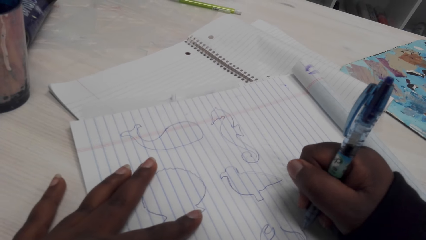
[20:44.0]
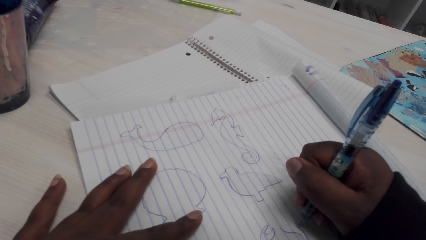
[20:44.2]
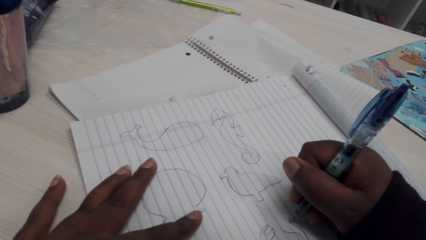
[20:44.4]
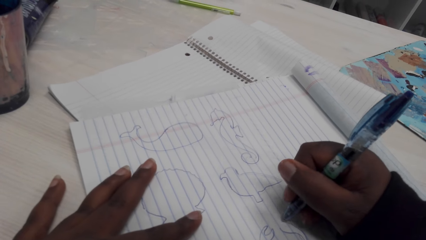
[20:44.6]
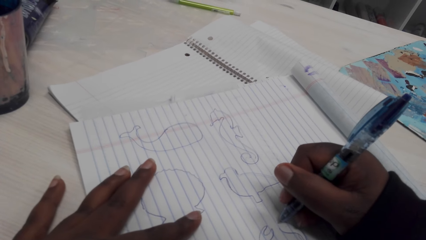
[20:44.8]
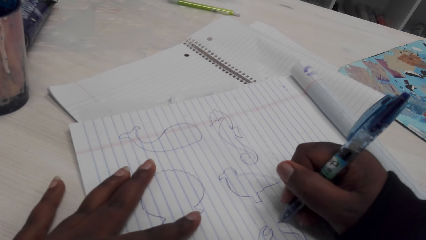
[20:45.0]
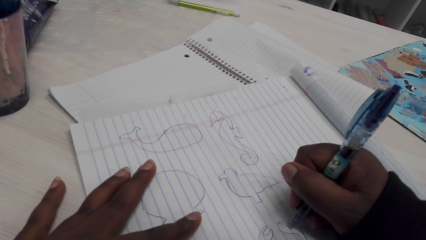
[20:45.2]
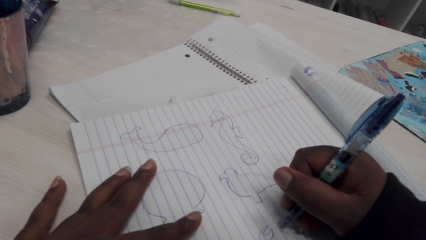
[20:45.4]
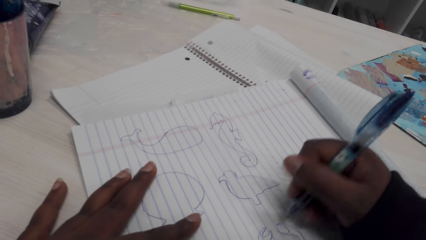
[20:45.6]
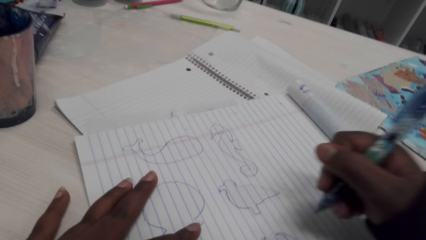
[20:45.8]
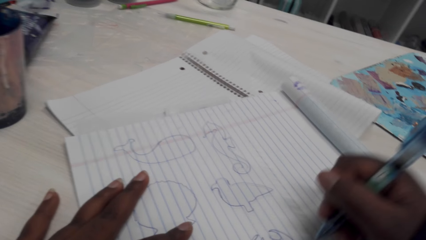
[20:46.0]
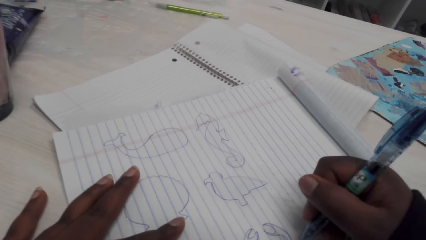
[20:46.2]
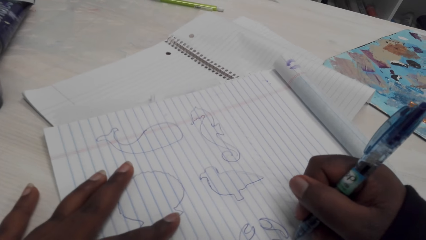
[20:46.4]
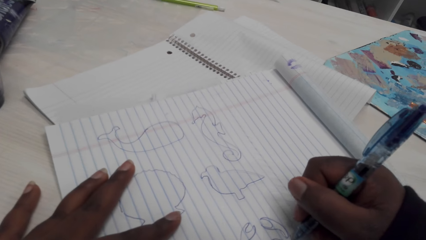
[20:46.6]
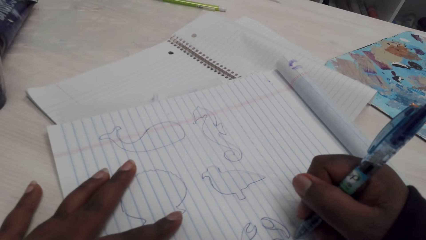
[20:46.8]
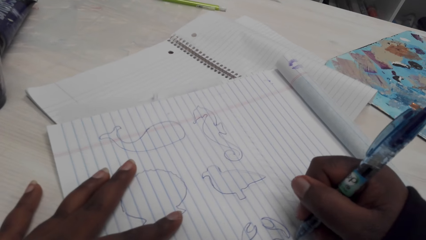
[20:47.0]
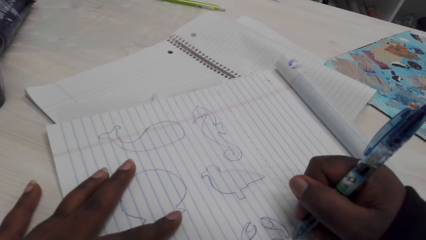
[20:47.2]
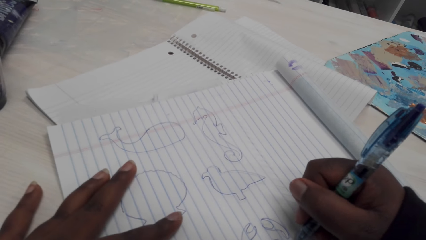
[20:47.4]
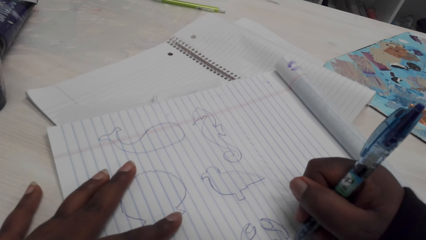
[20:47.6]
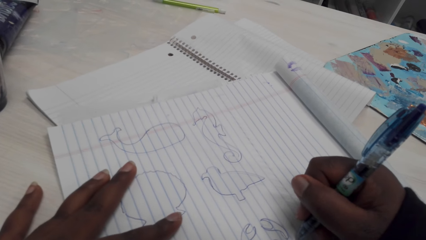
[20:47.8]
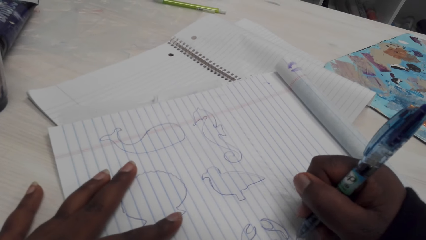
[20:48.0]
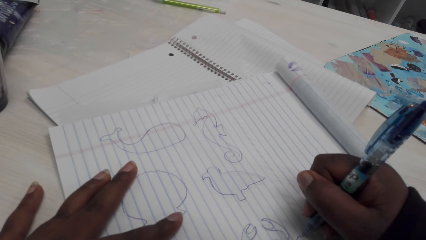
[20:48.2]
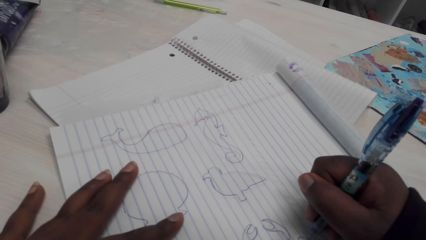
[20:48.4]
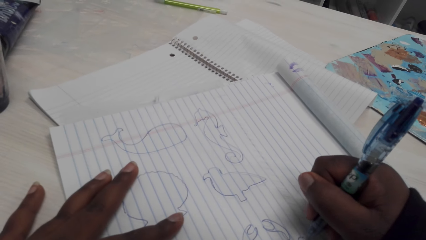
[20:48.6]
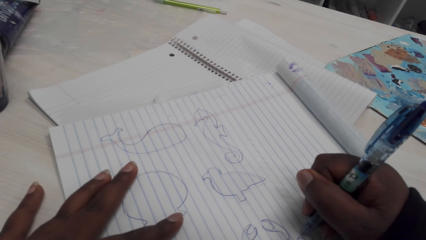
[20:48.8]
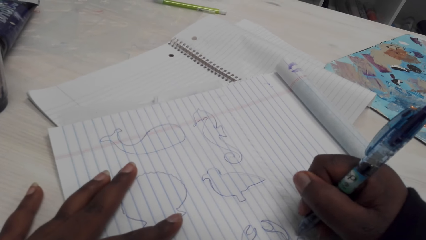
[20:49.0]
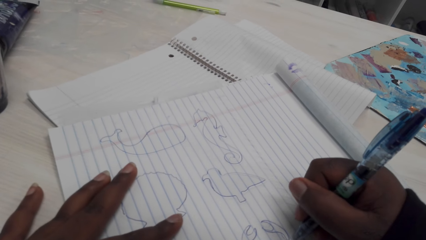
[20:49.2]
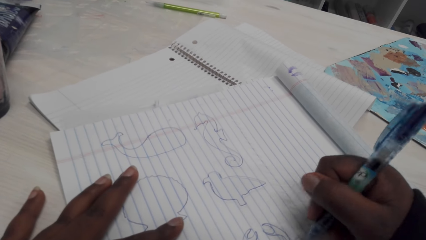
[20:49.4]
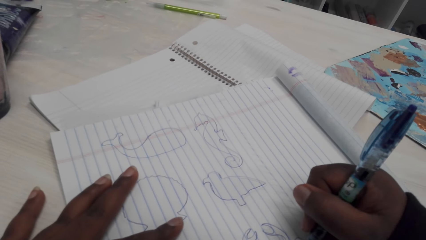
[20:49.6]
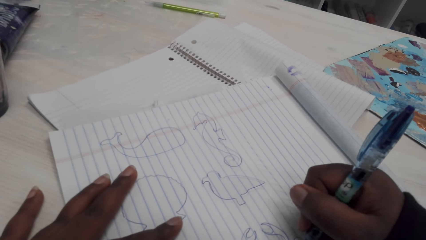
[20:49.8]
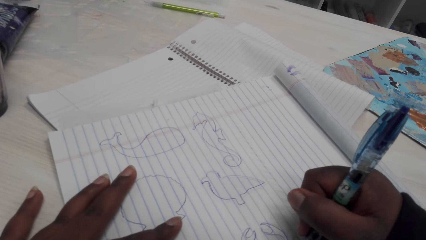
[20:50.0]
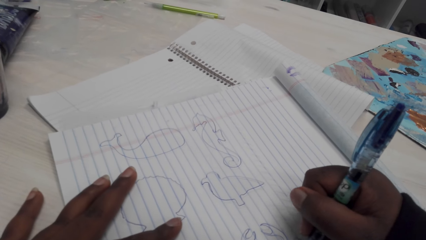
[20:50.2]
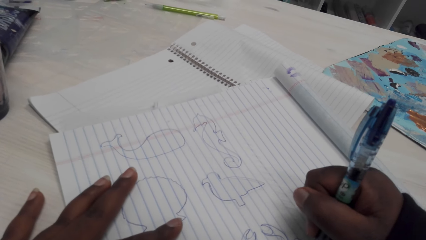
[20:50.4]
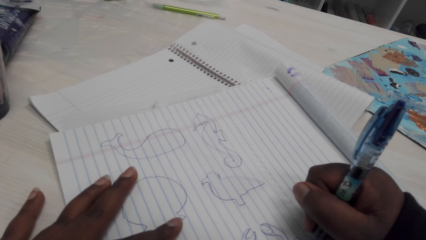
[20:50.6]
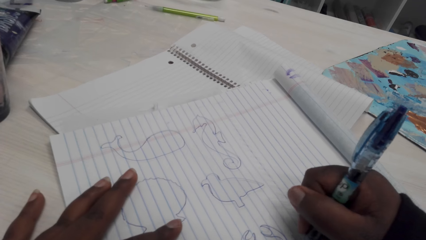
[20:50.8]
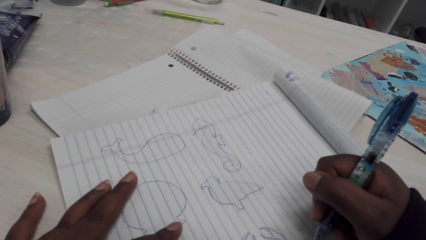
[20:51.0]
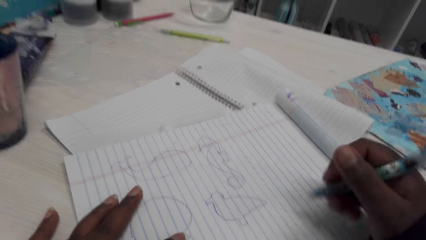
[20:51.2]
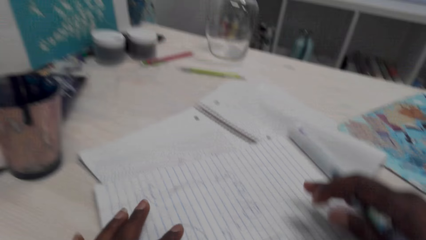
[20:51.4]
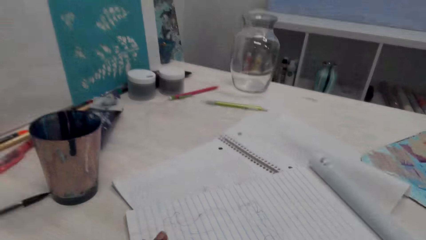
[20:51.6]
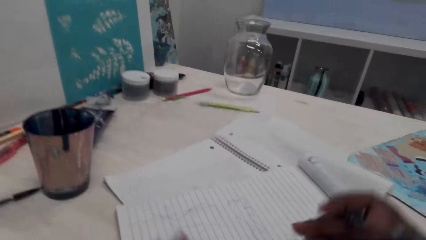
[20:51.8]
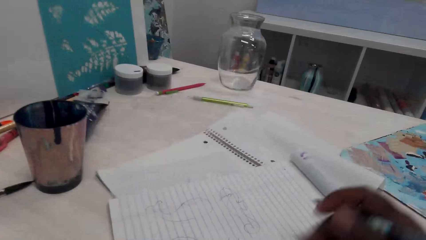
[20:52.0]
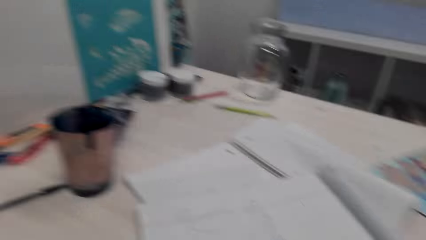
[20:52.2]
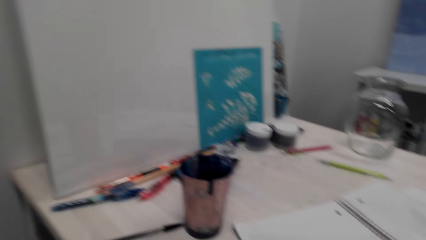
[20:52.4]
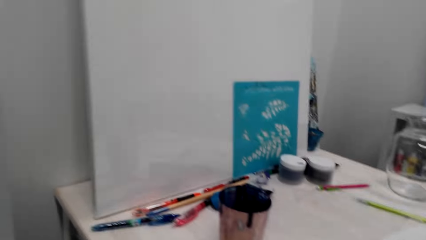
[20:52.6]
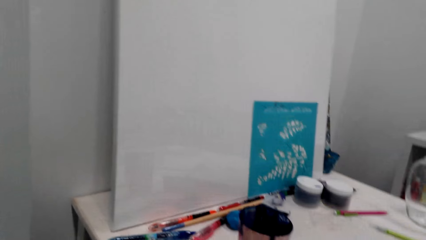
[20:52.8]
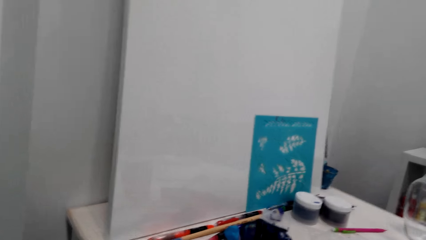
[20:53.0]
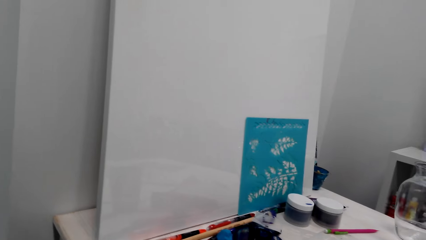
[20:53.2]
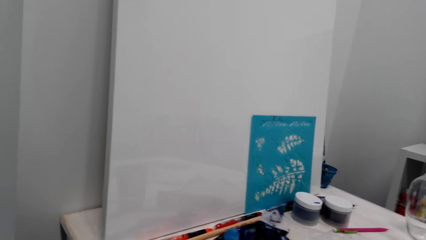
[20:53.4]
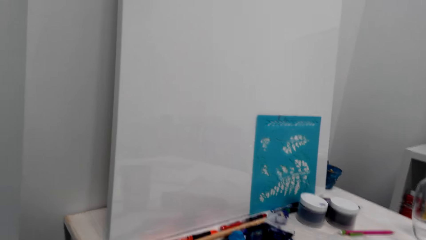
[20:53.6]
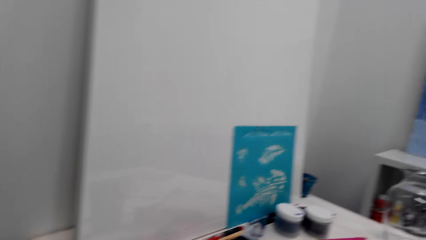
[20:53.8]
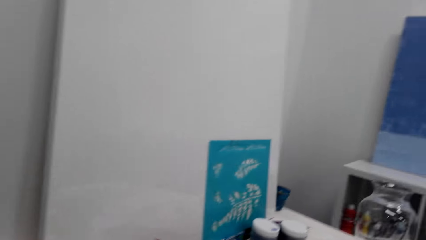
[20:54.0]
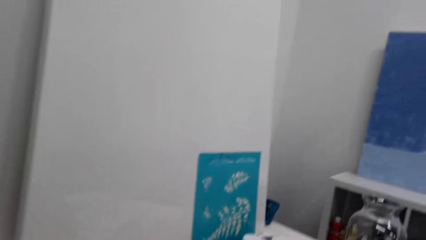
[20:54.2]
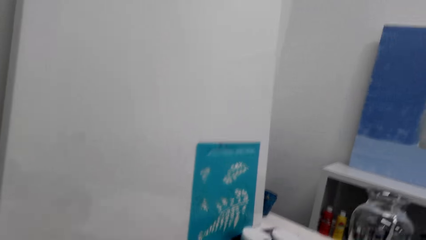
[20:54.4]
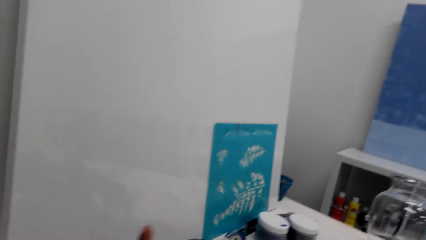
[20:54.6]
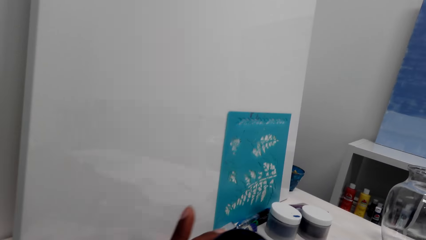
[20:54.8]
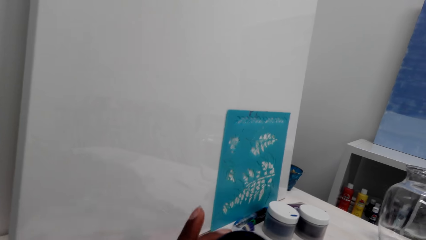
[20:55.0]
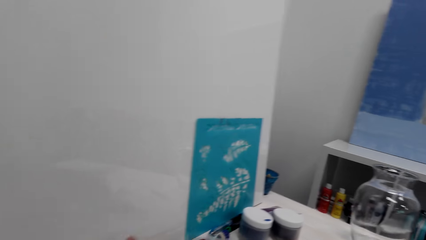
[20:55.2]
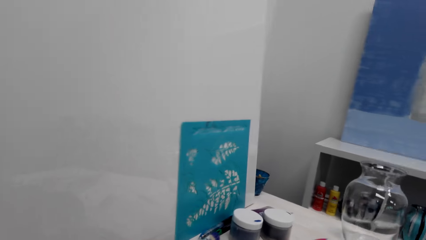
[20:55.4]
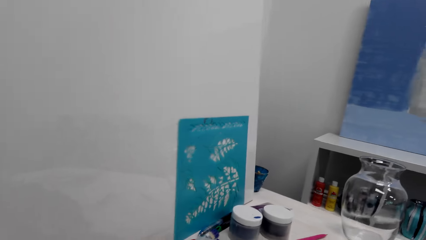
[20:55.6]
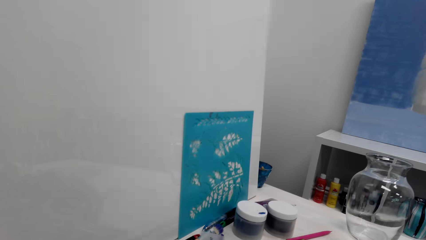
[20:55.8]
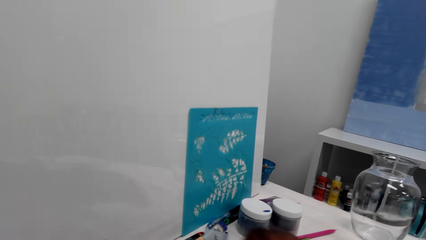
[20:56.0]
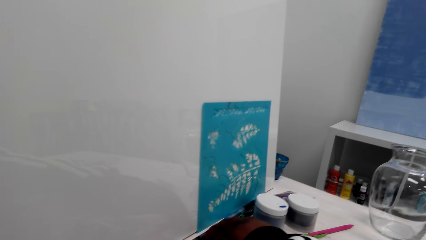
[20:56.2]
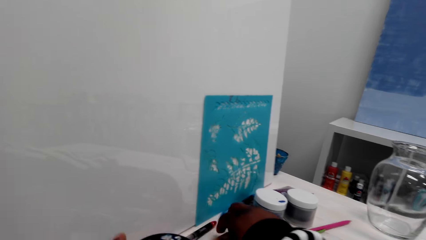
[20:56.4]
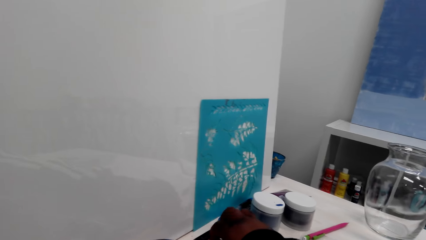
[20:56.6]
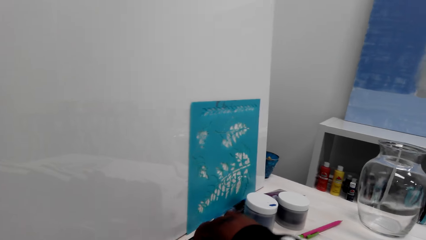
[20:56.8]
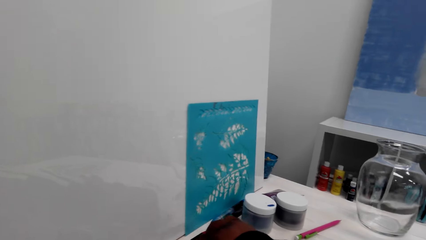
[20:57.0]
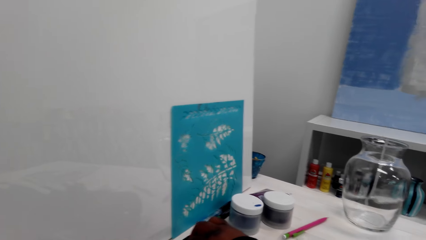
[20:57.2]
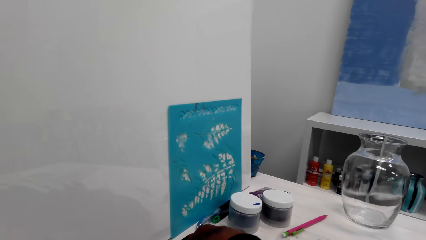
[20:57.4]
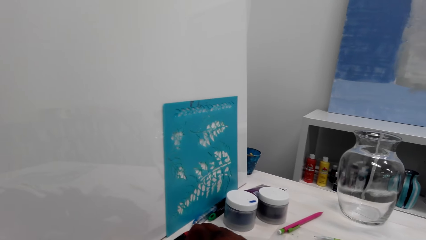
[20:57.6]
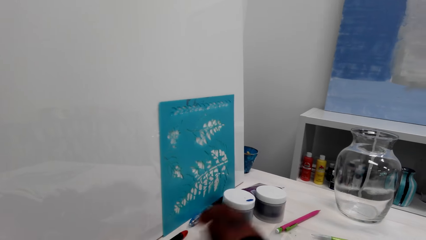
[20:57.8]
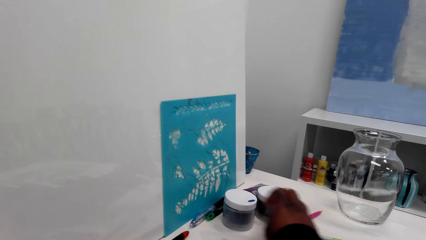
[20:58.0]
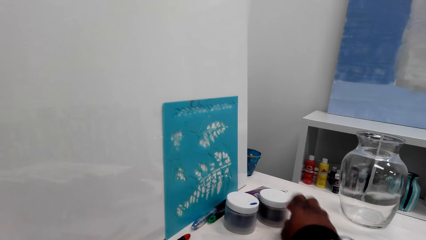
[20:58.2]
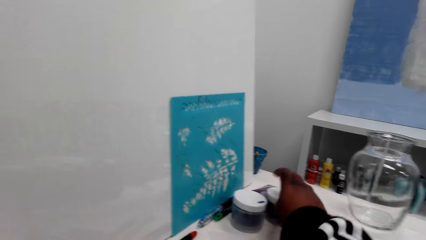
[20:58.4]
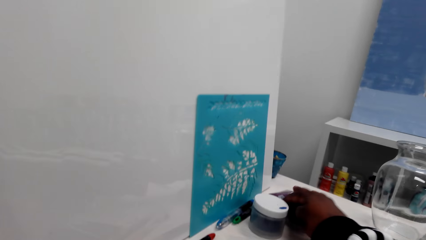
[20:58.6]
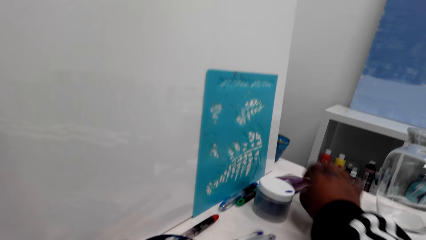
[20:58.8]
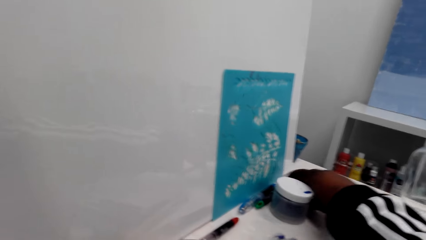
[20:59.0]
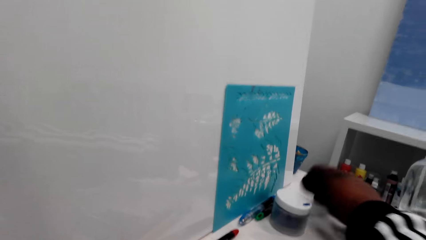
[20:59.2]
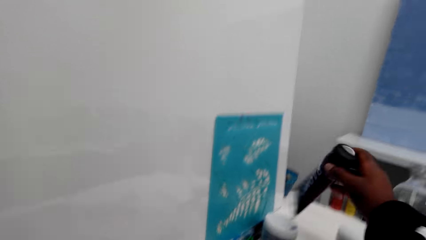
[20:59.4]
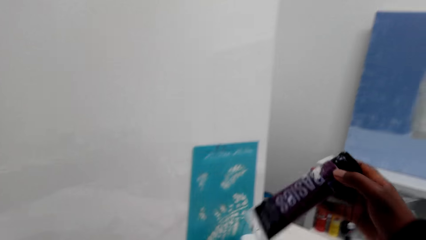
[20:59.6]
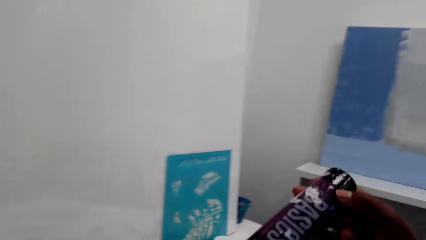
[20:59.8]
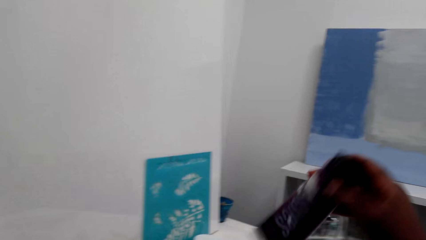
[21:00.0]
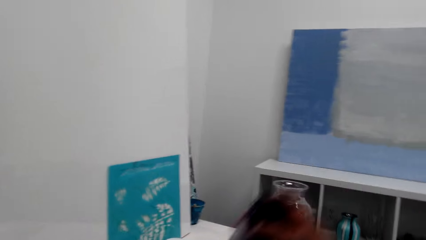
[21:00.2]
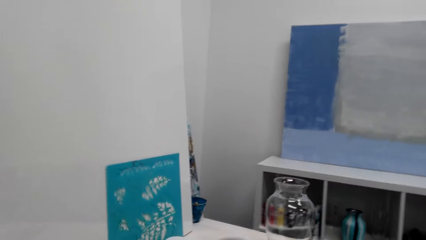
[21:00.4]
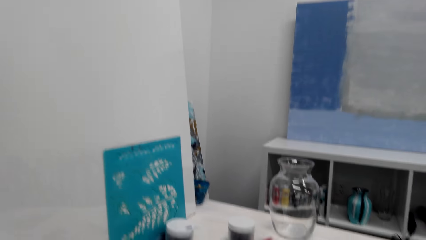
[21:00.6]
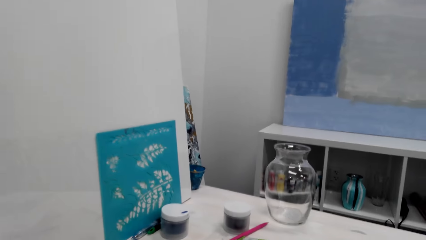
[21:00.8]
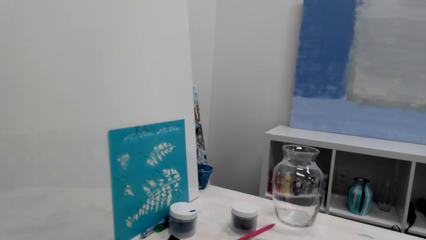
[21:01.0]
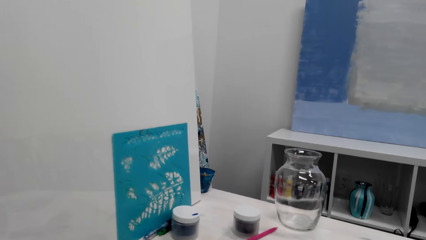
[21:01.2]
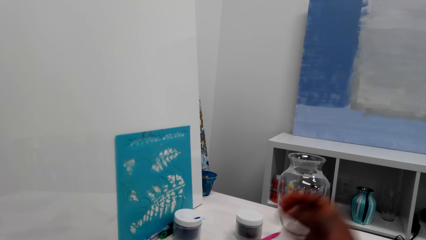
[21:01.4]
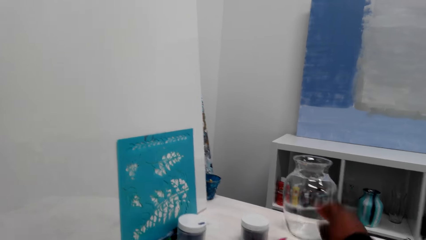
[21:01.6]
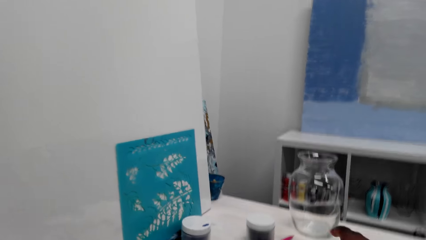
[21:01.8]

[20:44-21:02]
The camera wearer draws with a pen. They adjust the pen. They look around on the worktable. They adjust a container on the worktable. They adjust pens on the worktable. They touch a pen. They adjust the container on the table. They pick up a bottle and adjust the bottle.
